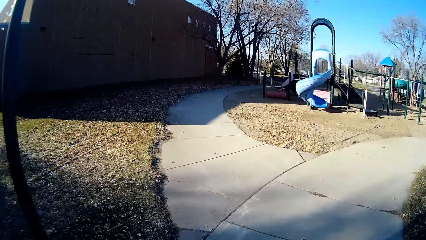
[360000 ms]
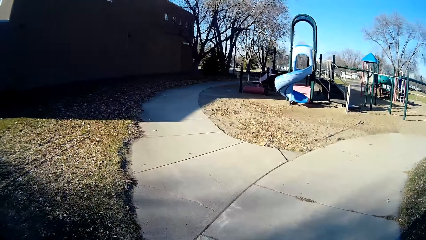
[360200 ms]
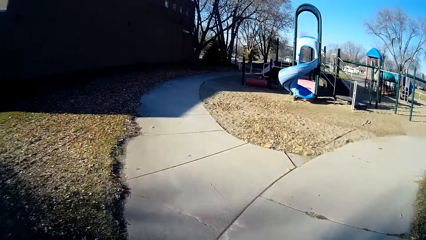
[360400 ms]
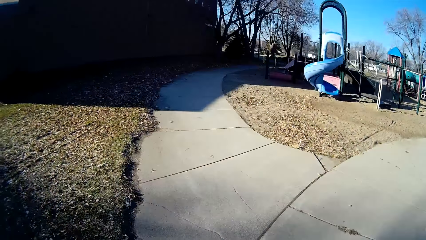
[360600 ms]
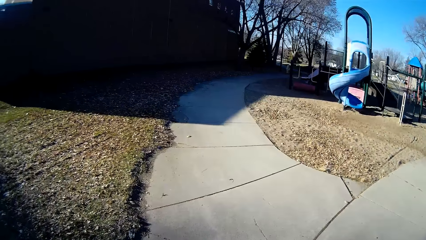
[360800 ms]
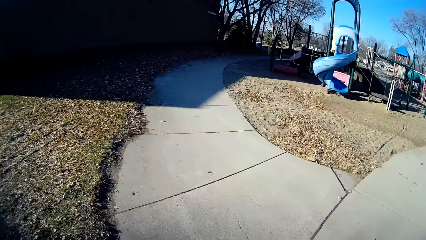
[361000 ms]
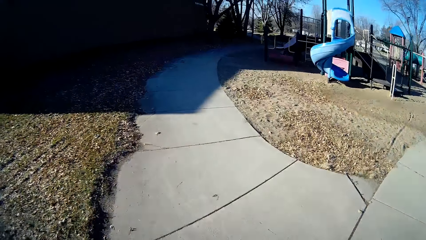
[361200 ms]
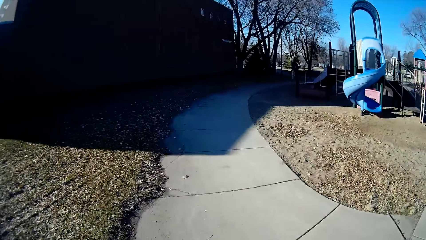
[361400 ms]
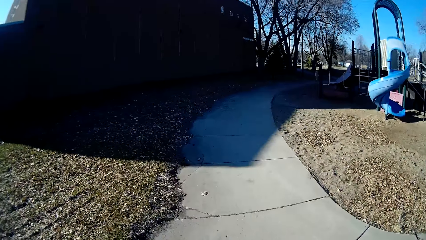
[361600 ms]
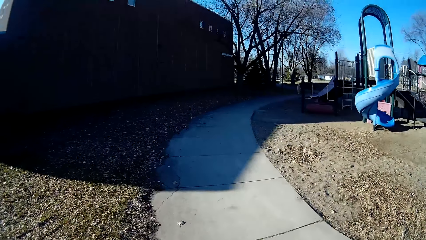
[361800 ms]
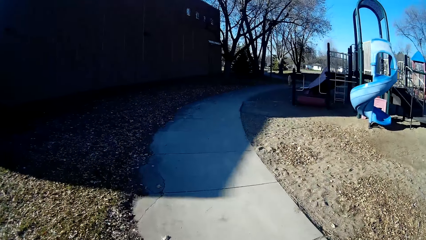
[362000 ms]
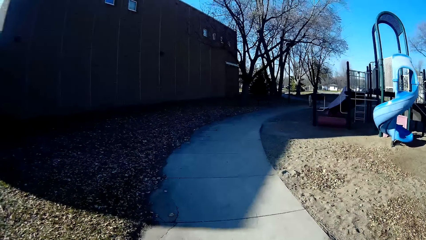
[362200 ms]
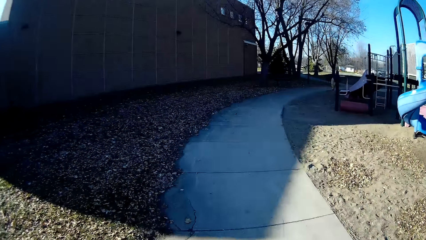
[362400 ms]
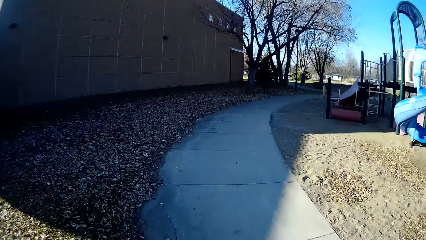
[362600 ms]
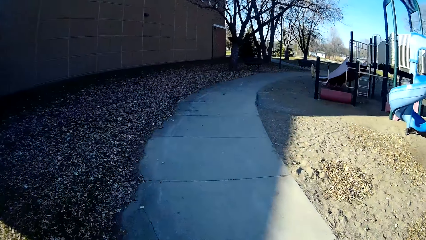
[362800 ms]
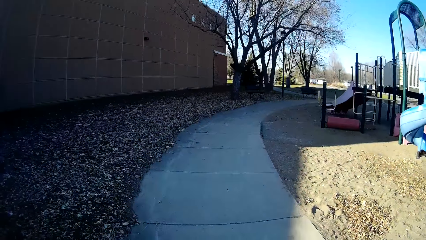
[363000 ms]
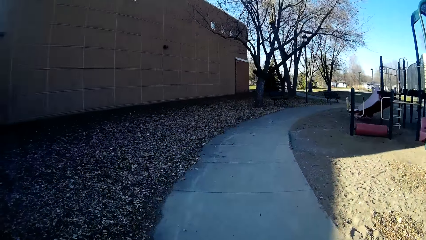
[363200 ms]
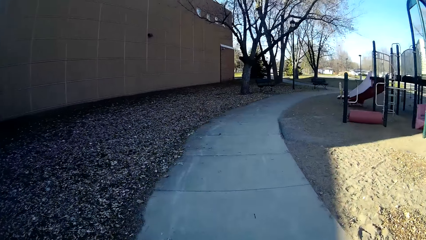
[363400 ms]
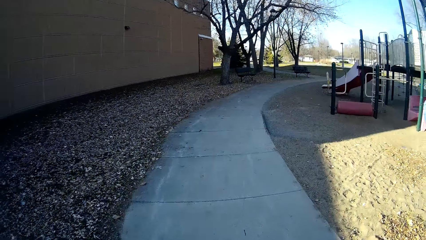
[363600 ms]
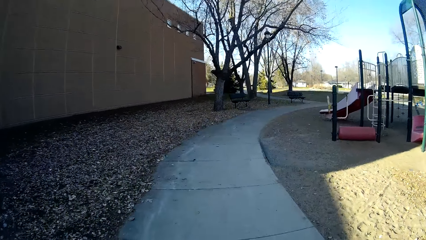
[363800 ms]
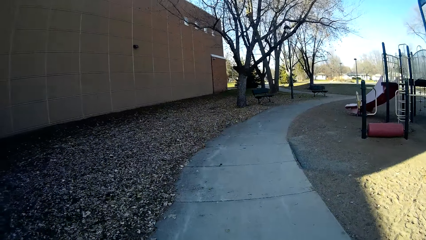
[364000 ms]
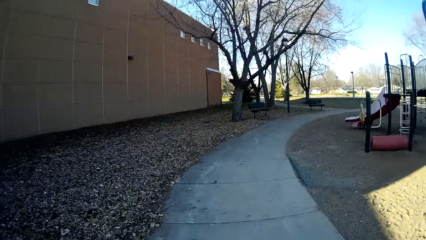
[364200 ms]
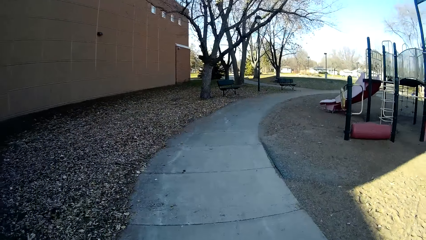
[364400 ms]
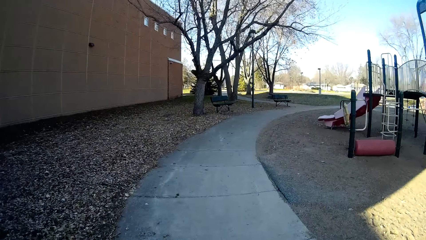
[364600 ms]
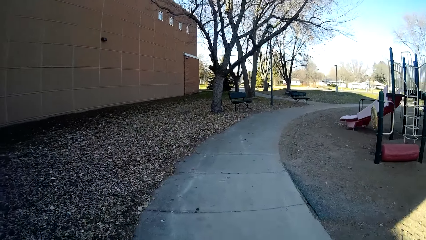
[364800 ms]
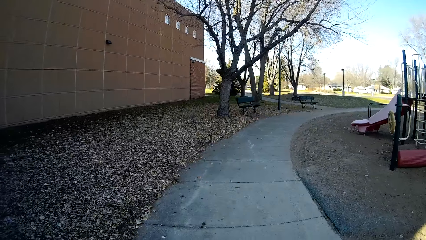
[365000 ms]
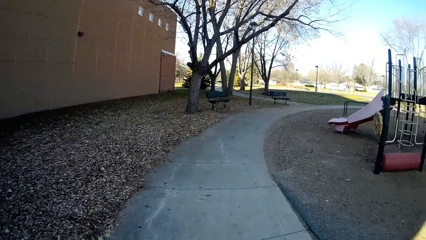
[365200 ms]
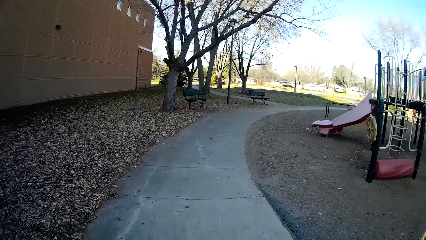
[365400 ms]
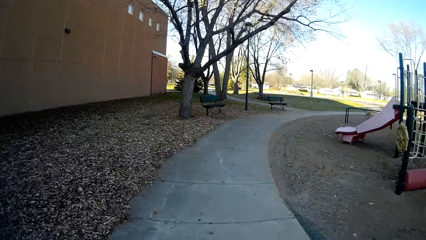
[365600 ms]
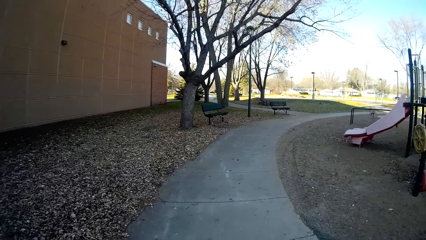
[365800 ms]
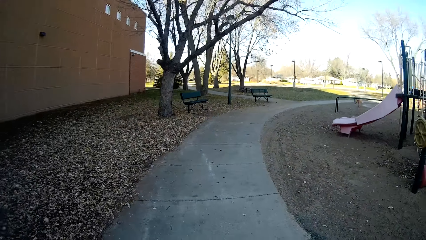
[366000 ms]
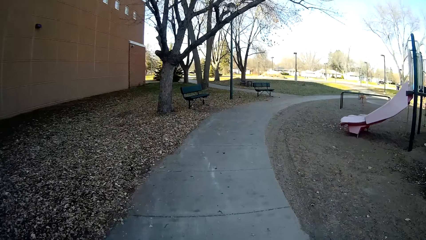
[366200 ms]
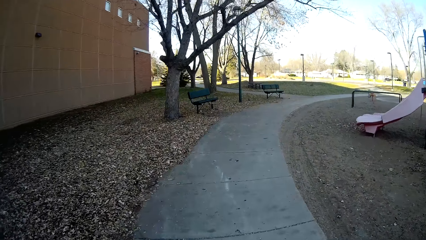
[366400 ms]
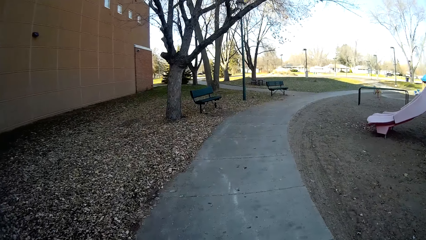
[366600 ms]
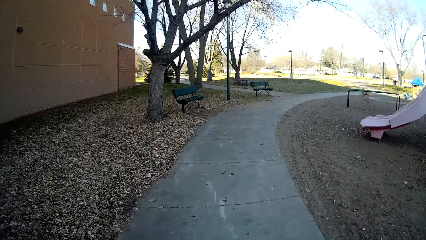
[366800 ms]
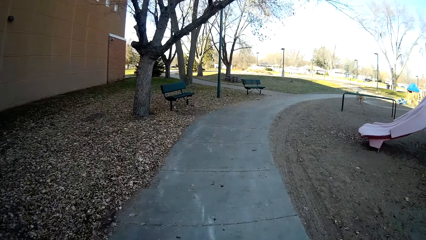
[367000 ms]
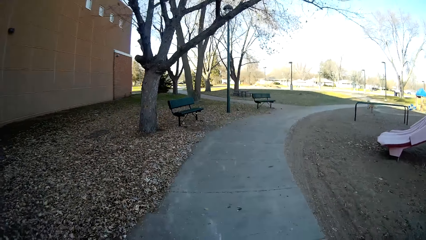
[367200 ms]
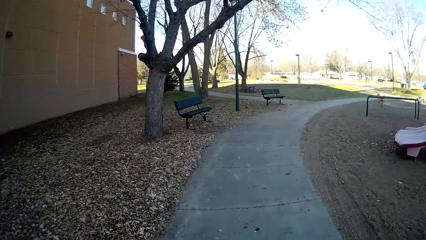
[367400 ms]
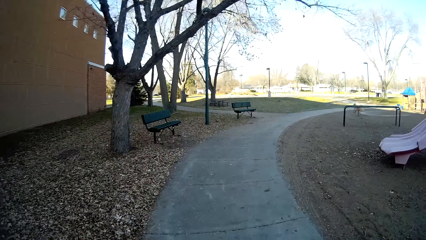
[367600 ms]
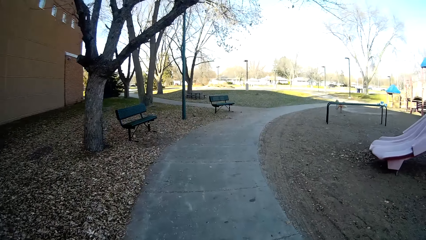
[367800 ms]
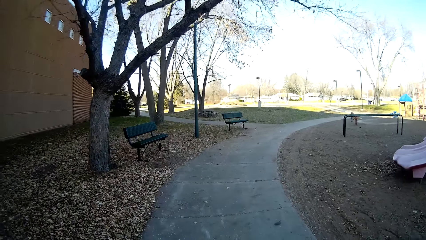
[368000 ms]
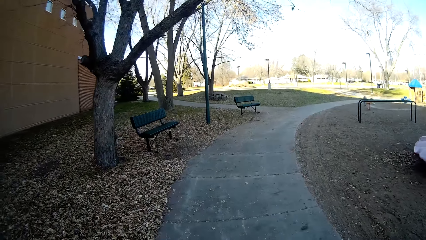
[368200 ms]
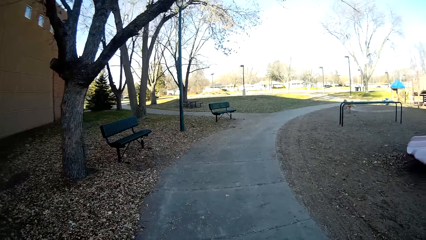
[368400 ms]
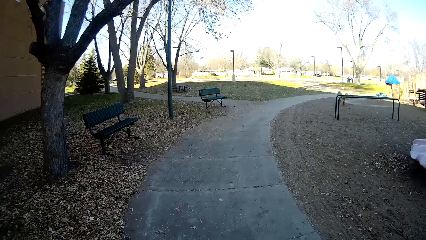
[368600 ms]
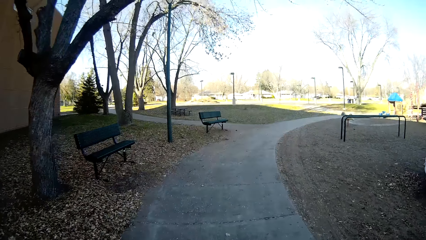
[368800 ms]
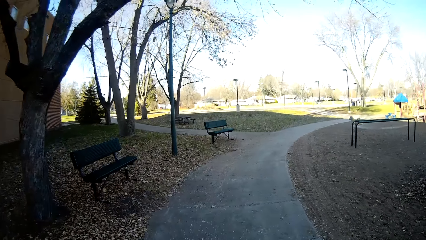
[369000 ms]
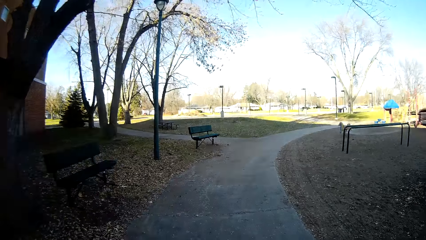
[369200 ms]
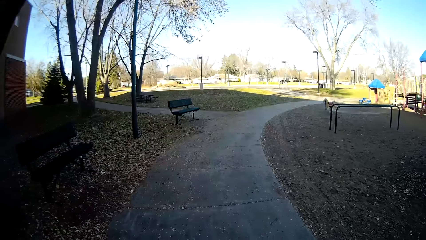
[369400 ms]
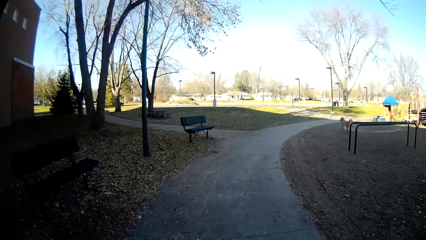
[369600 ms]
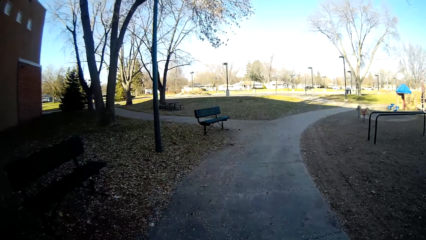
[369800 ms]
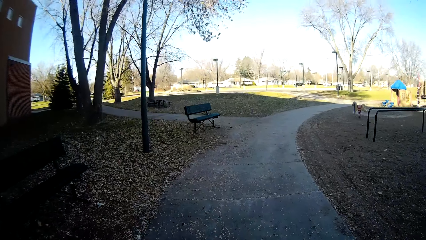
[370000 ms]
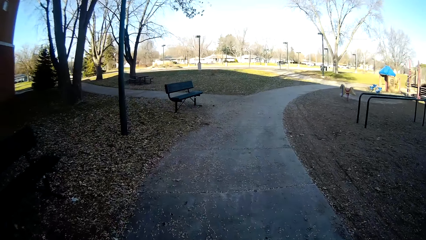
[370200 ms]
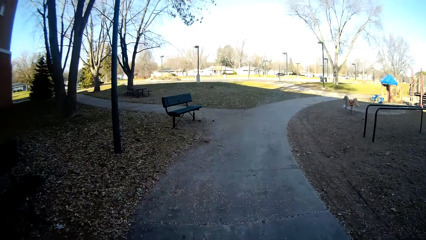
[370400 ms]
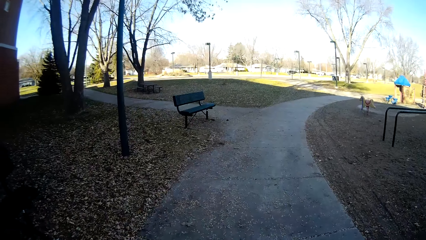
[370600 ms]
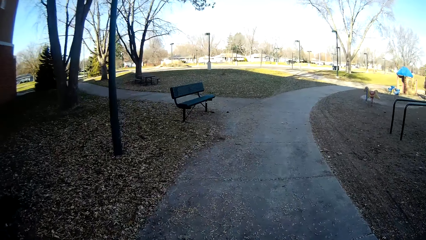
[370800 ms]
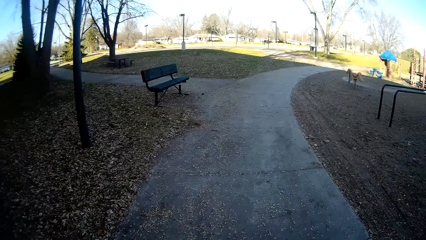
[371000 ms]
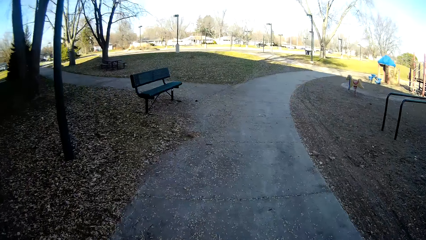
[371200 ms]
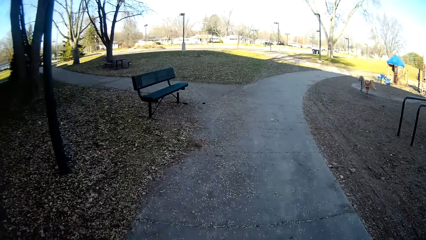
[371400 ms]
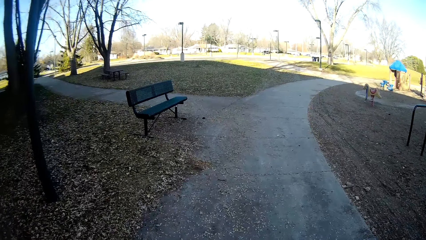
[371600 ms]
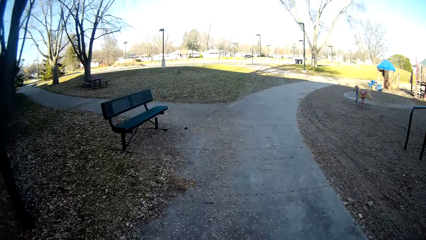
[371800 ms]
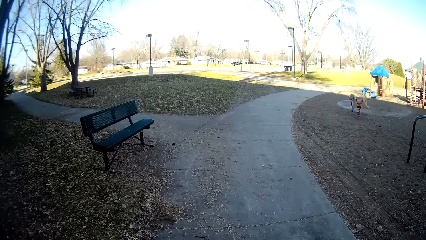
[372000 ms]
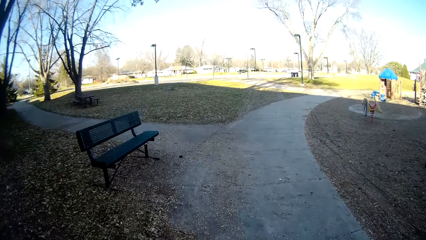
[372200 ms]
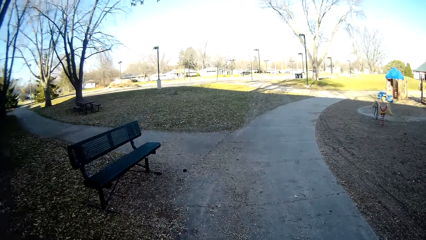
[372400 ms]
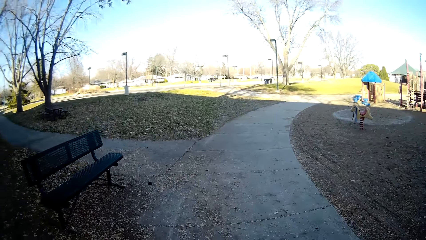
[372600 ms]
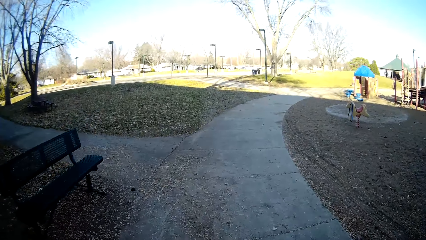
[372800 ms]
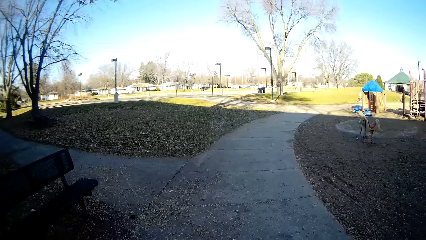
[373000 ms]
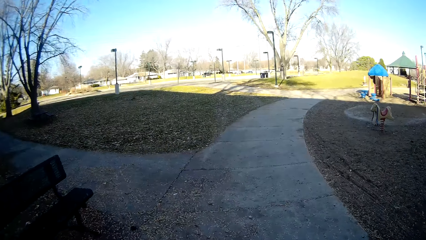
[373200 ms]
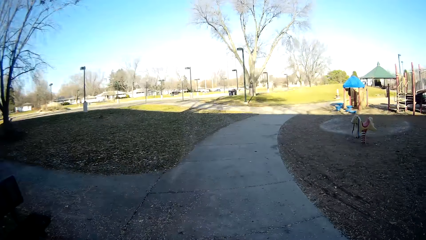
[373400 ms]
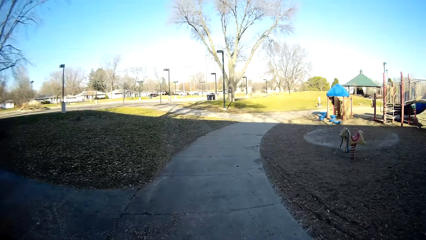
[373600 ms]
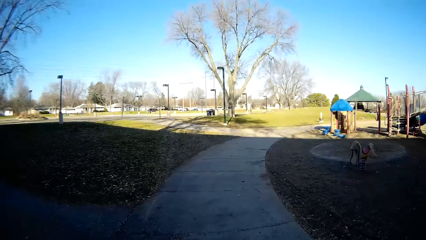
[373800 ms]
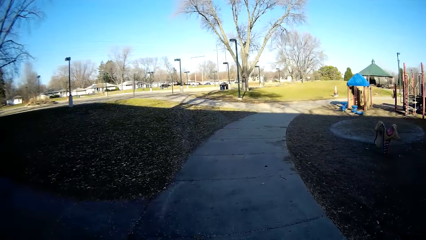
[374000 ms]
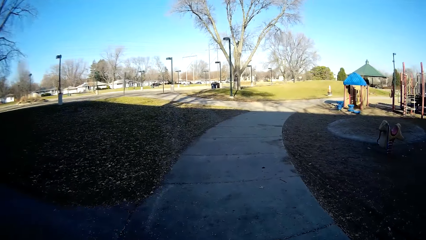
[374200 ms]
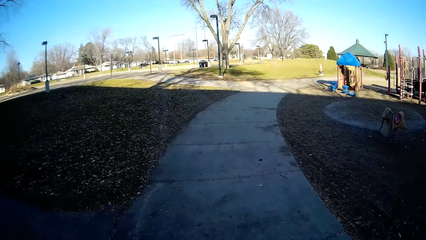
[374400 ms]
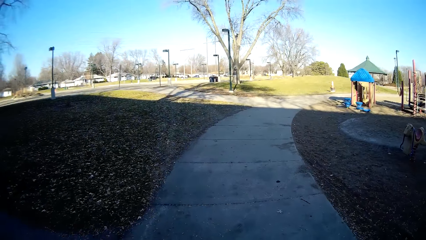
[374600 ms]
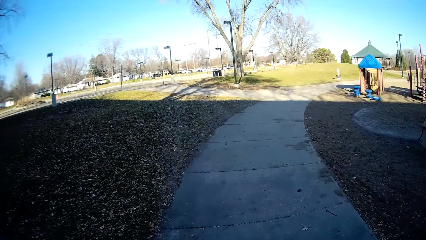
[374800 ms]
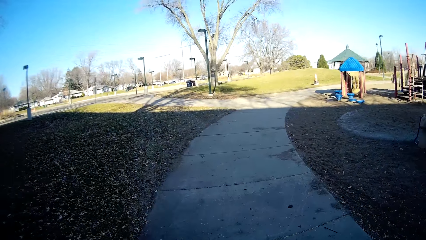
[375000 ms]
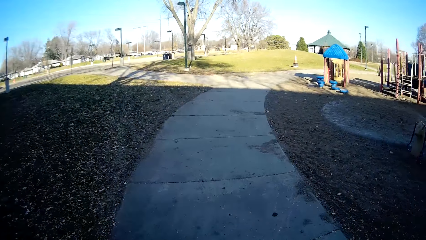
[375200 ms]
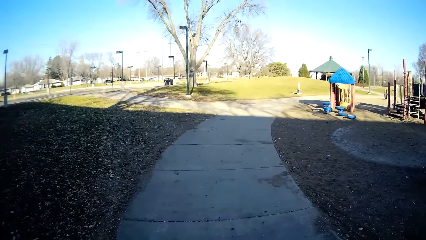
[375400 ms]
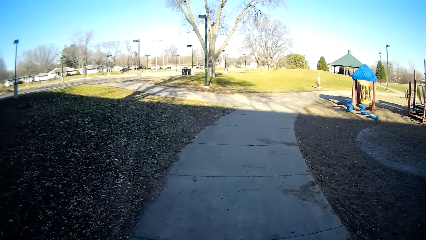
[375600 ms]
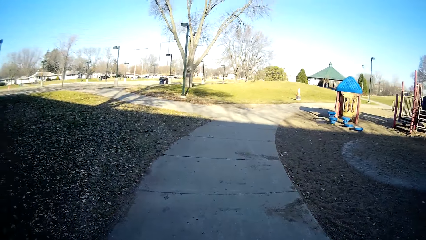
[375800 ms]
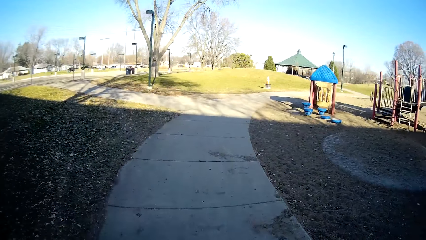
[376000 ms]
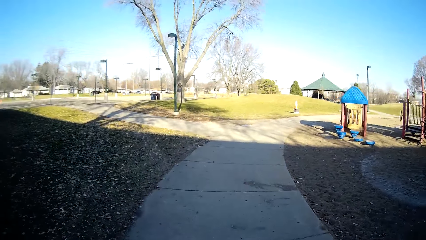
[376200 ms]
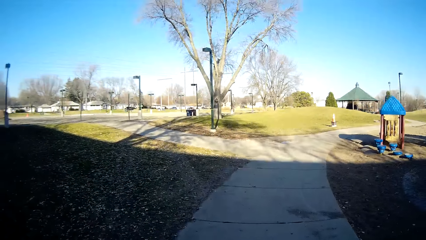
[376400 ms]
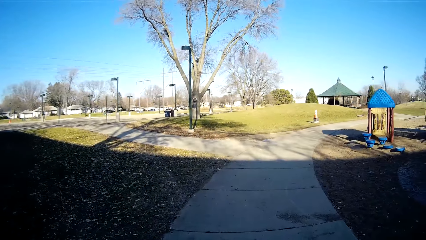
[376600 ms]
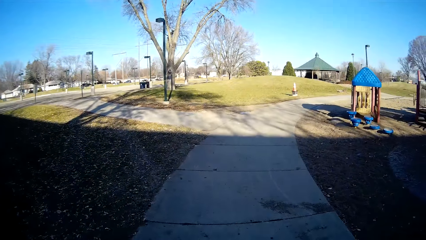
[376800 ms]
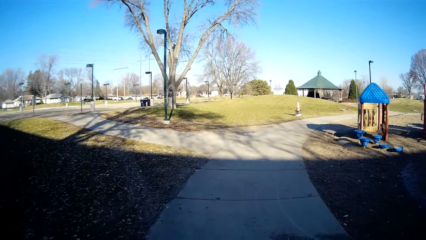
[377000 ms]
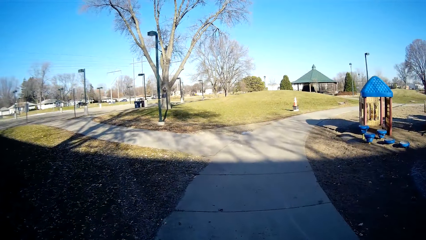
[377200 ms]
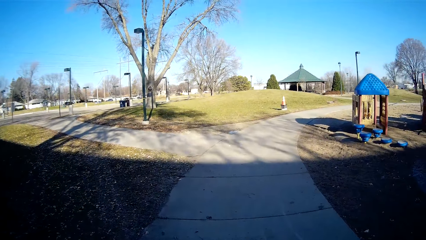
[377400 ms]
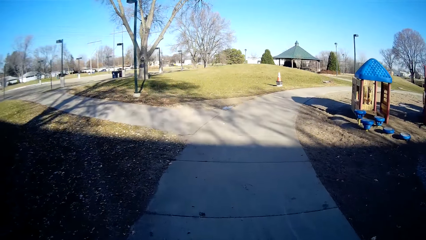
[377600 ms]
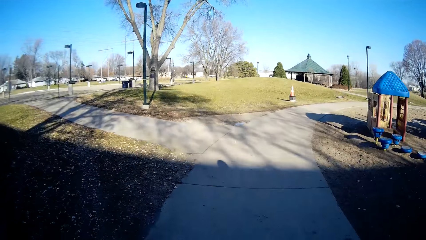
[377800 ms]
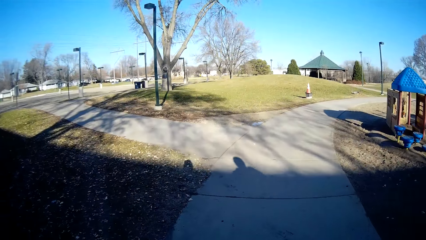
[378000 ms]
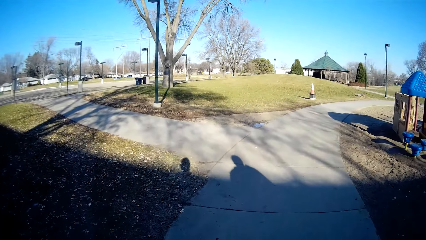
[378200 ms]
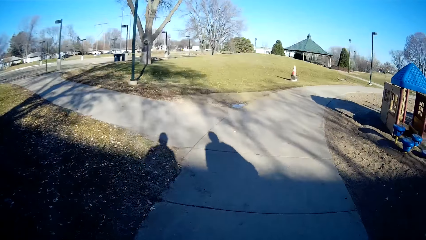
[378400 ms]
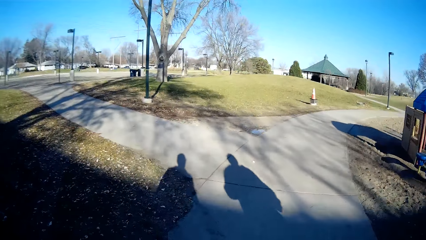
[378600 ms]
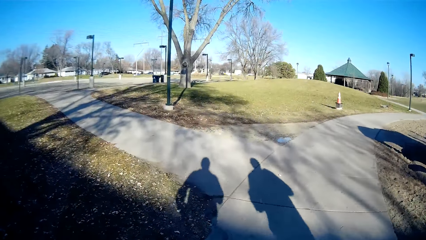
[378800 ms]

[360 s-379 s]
The camera wearer converses with a person. They jog right. They converse with the person.
